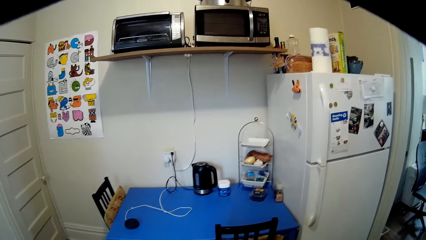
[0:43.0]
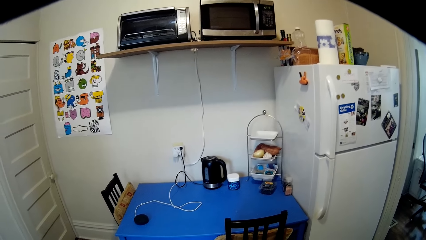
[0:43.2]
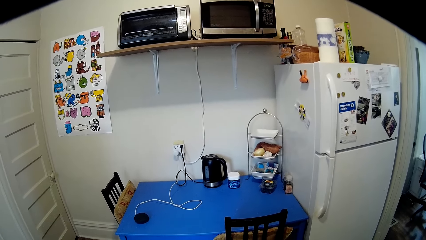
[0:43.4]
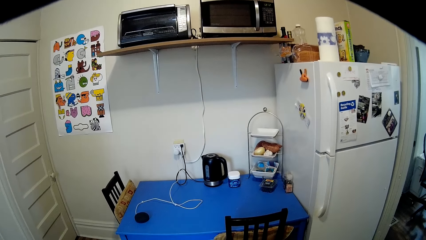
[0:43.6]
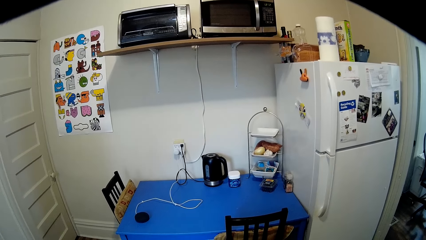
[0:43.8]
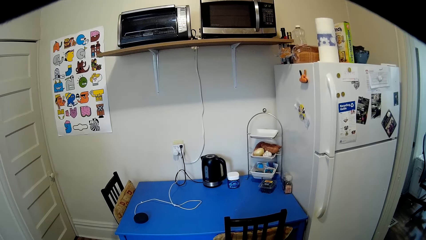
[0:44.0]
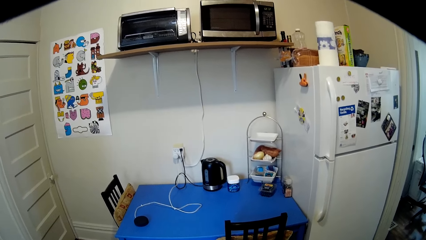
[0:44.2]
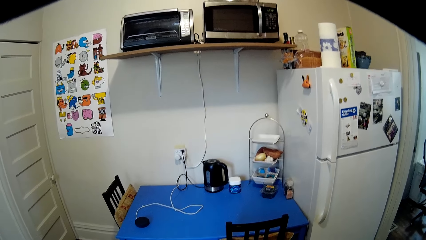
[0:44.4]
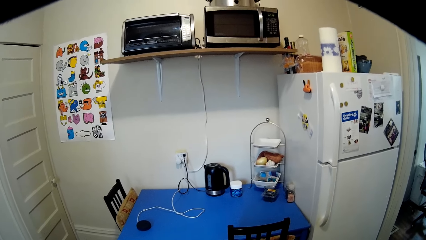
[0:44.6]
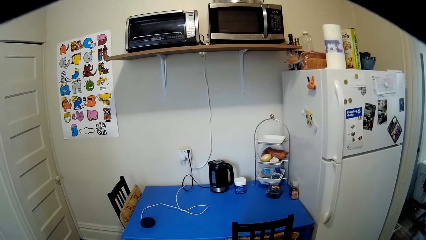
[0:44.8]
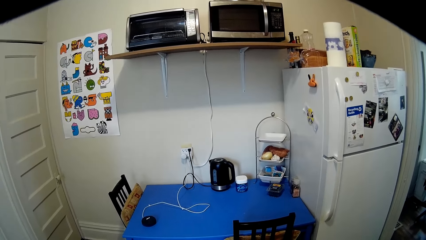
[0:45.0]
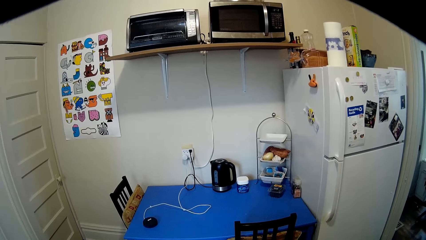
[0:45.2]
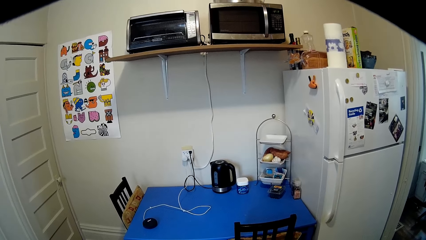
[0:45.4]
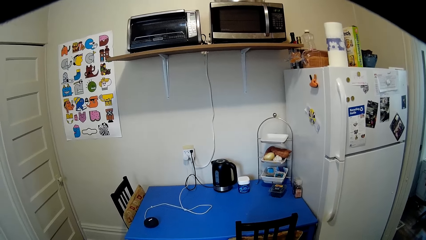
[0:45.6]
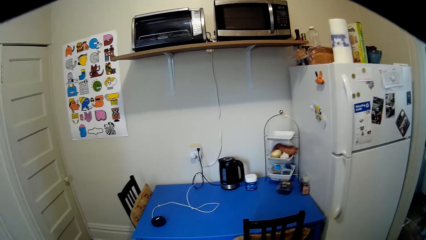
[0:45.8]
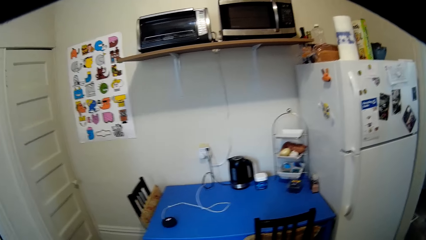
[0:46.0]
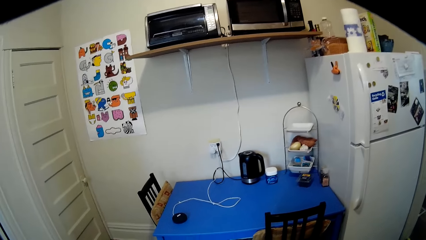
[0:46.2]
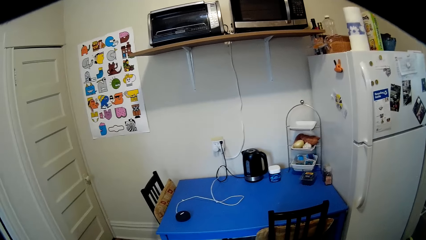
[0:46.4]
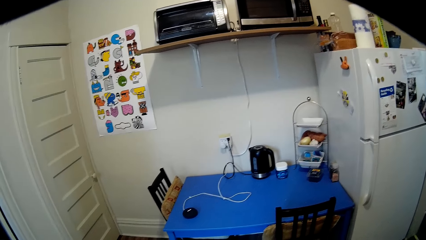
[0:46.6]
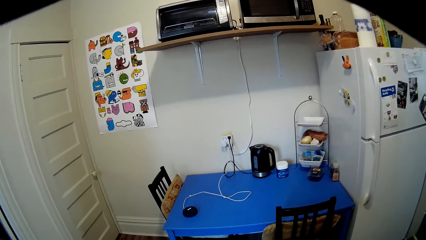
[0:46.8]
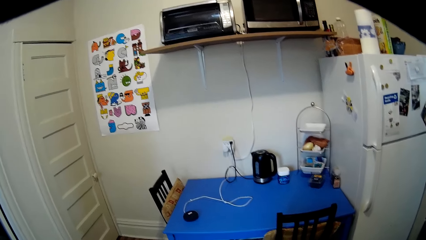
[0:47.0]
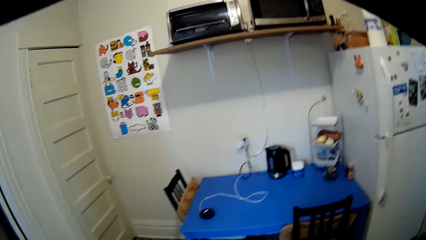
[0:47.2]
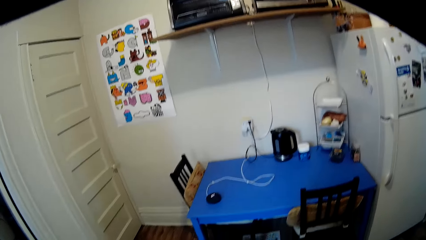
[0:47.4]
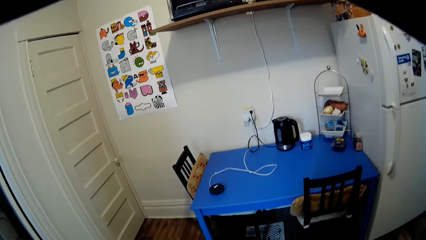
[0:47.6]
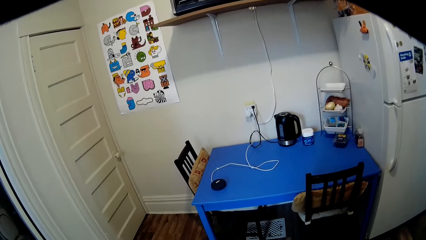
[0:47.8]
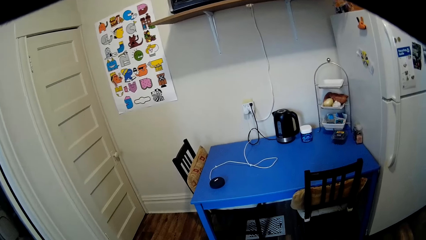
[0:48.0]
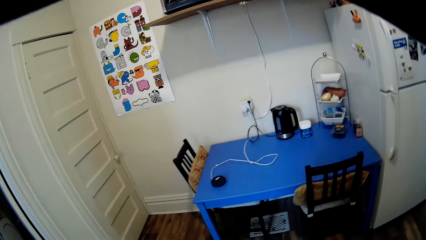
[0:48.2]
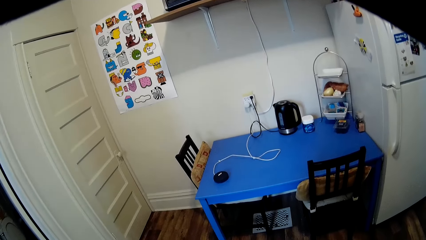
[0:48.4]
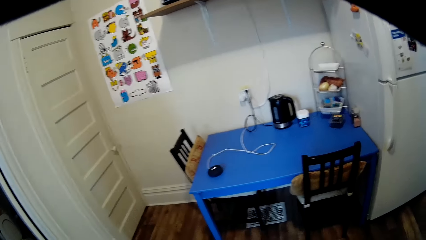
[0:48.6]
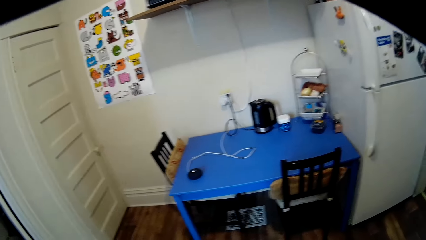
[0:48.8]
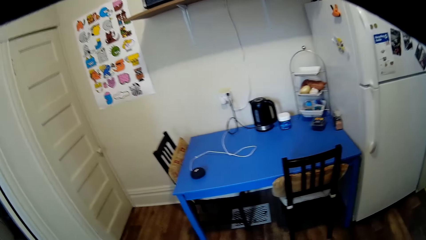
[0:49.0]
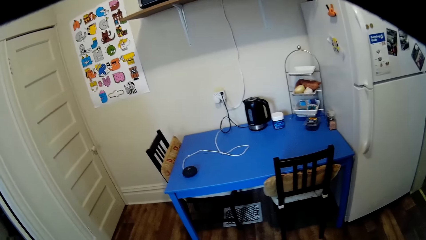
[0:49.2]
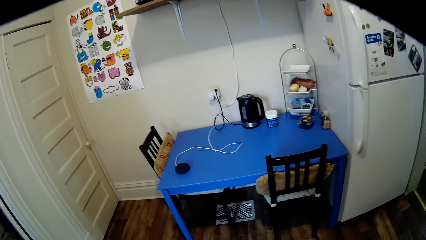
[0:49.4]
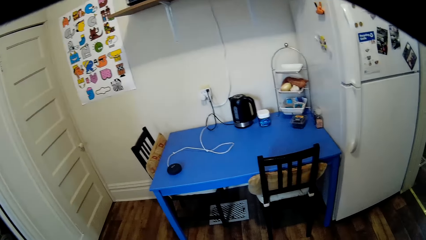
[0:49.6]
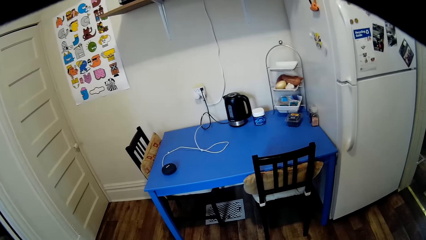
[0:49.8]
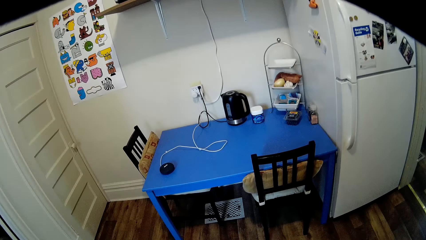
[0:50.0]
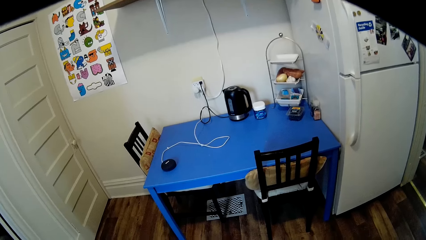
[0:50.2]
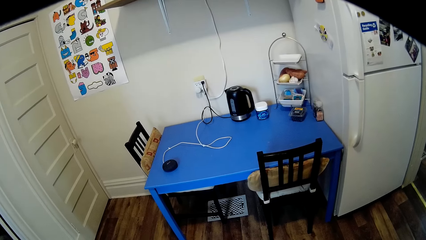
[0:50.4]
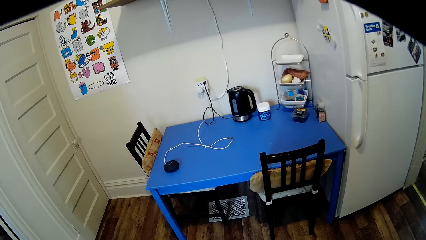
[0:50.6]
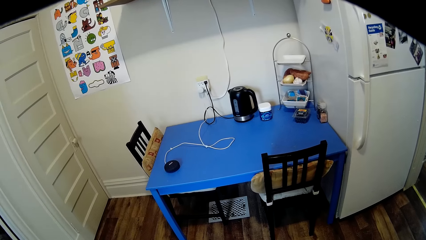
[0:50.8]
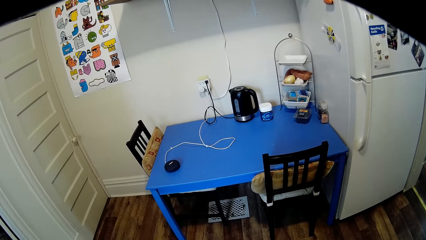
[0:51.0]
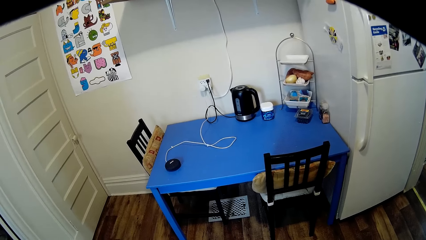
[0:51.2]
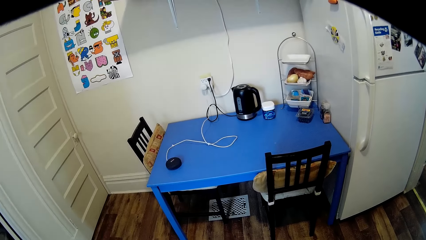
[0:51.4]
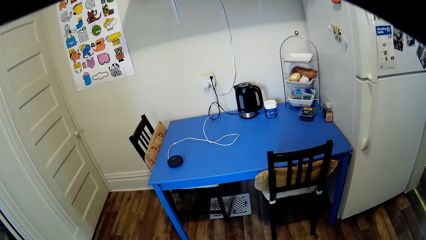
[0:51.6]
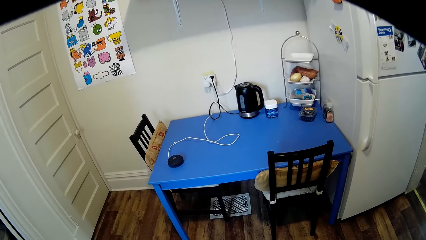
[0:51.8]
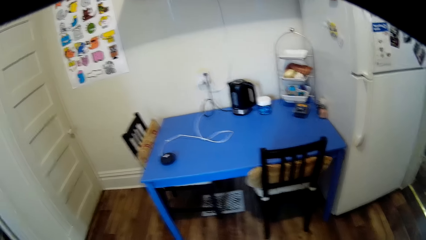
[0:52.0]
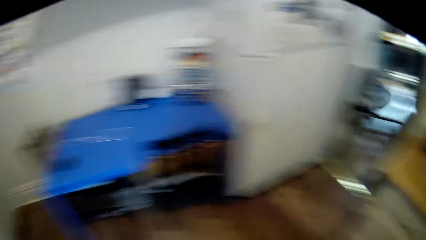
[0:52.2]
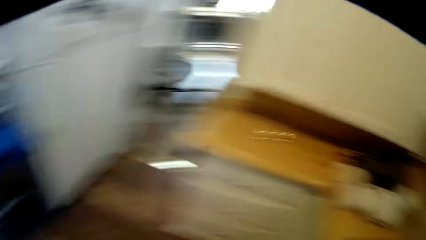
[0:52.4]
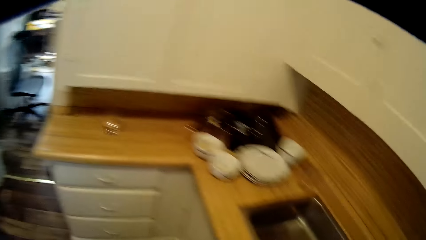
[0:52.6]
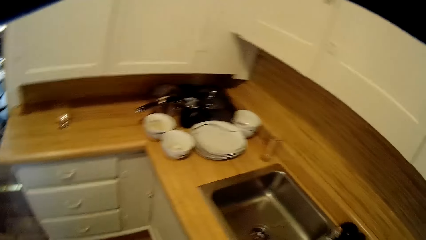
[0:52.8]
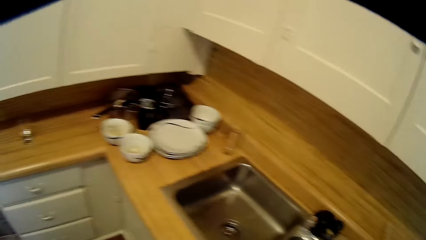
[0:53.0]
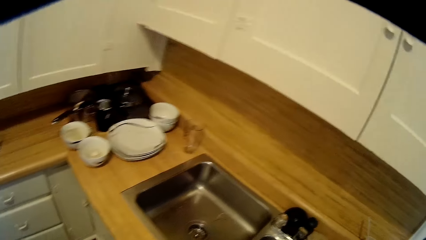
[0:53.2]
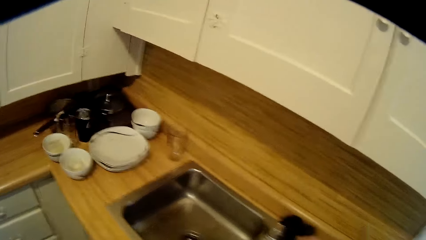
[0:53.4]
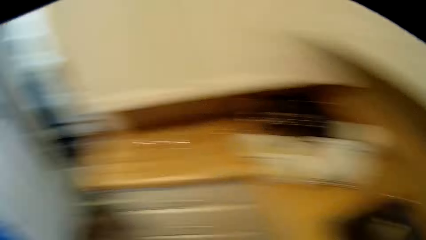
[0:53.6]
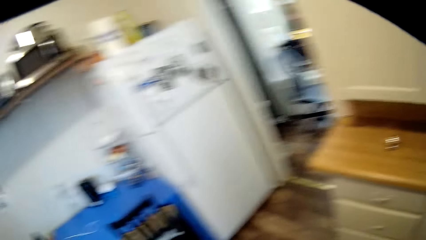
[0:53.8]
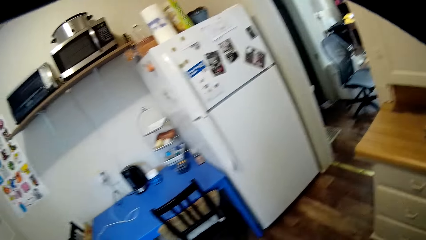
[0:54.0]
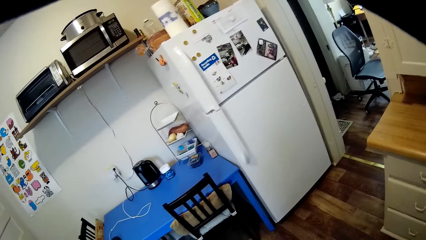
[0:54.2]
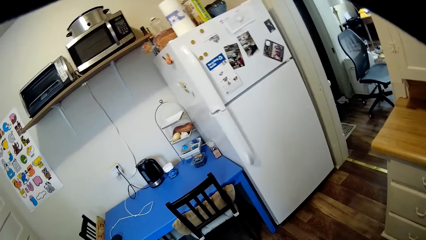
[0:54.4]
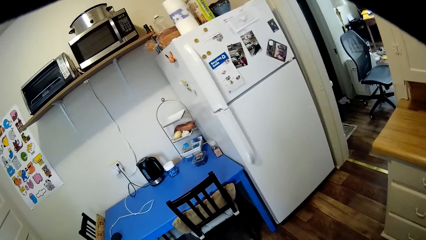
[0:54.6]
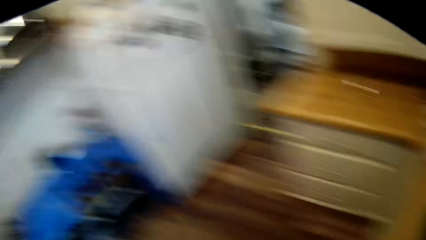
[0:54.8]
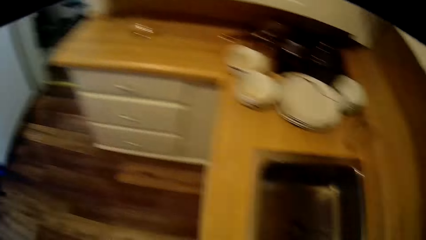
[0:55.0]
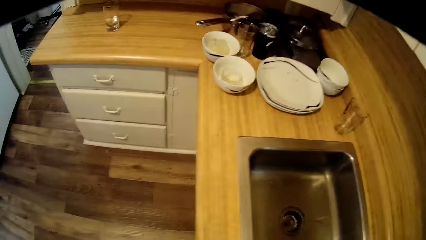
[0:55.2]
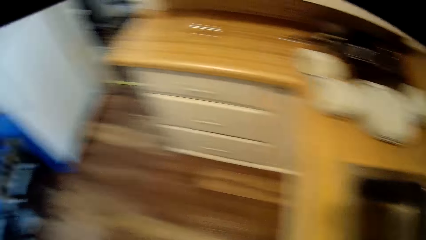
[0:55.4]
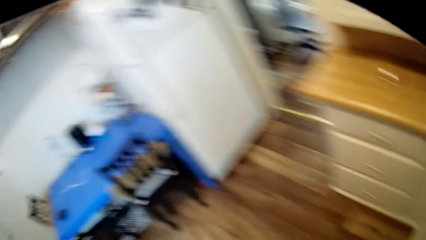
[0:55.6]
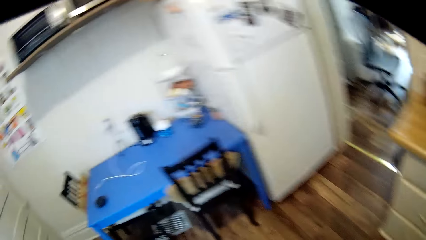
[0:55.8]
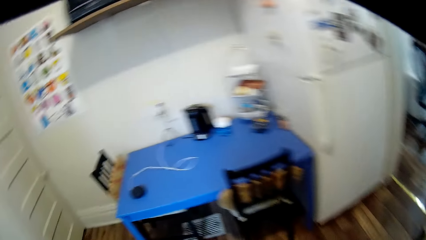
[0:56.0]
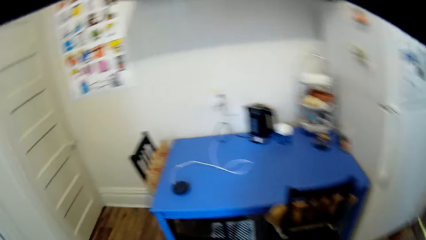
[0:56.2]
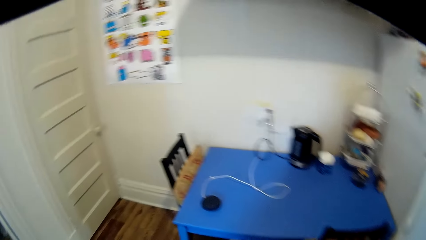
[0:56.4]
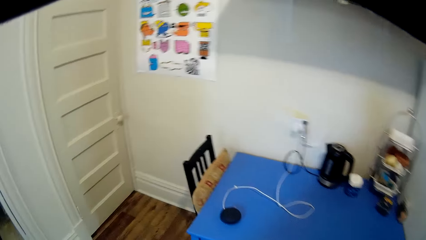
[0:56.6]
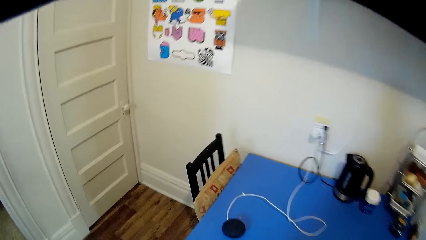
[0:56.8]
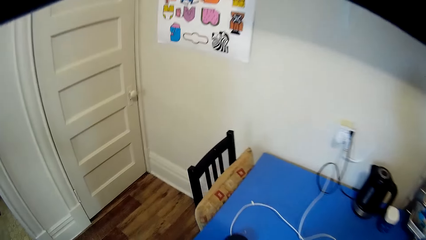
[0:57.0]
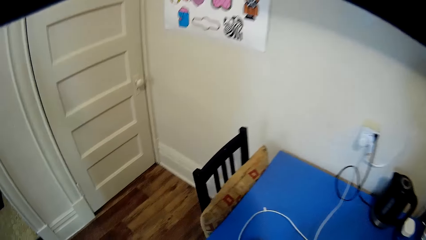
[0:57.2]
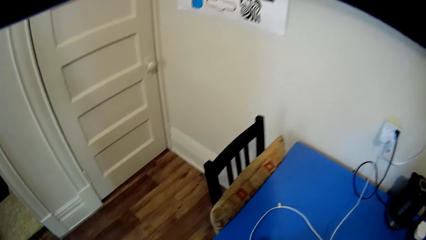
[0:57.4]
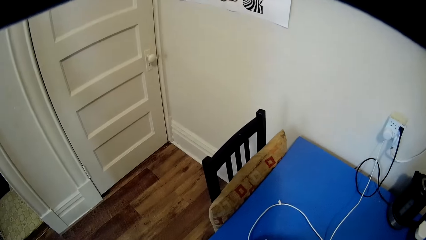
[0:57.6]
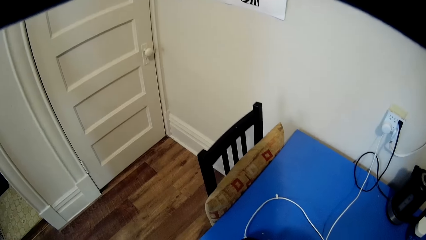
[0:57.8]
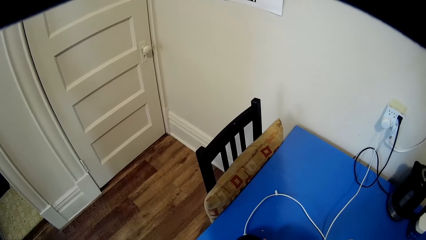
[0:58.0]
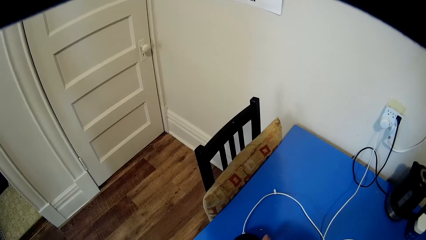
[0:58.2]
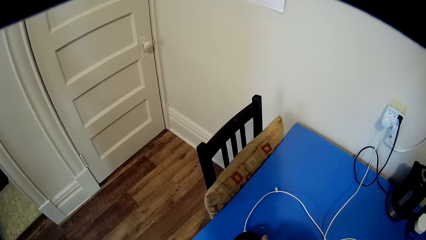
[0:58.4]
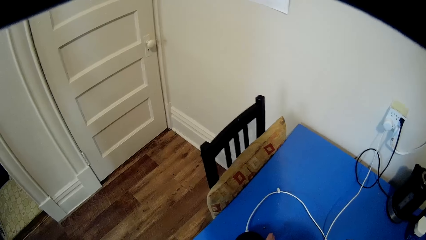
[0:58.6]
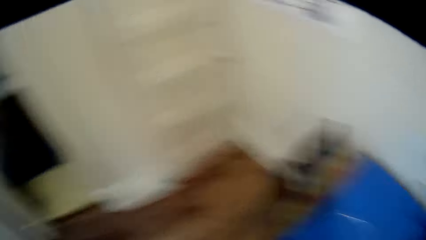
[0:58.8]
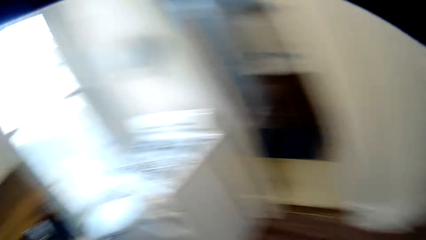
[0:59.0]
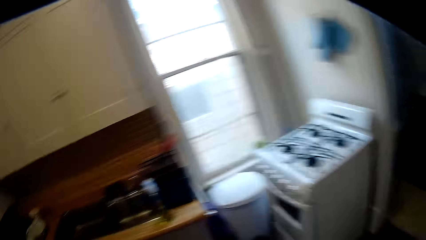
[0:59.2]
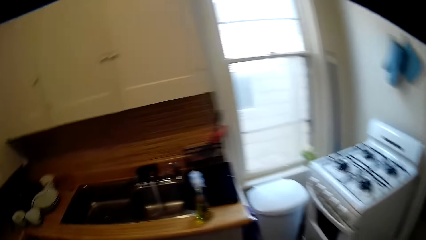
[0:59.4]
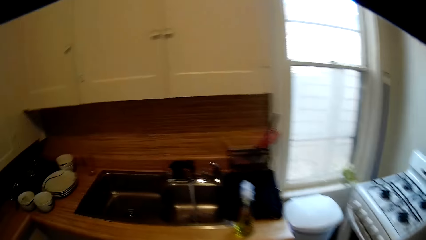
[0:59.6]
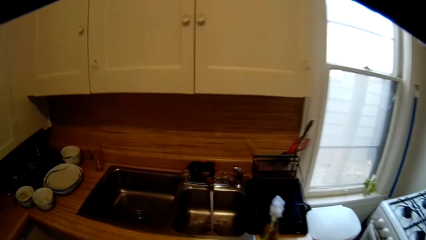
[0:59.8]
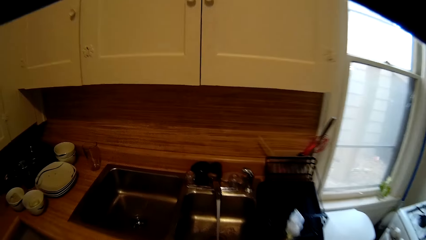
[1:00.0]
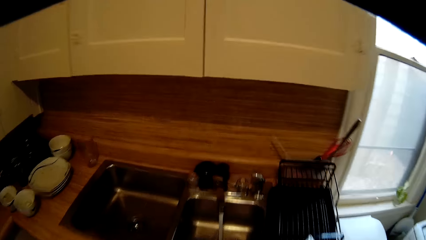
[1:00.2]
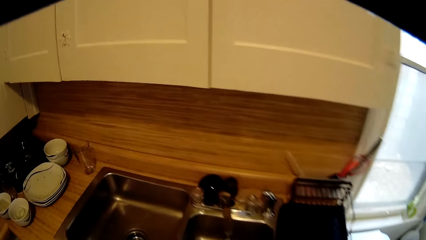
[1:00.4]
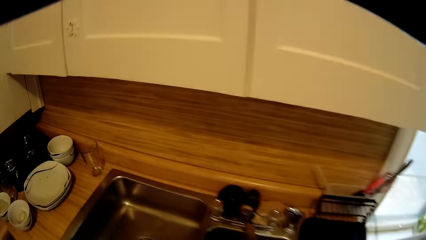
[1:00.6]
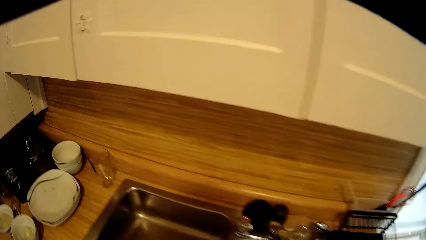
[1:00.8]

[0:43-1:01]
The camera wearer looks at the bluetooth. They turn around. They talk. They move around. They look at the bluetooth.
